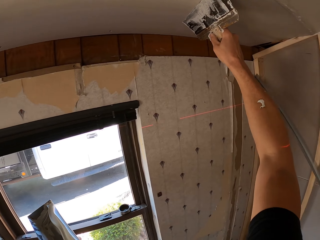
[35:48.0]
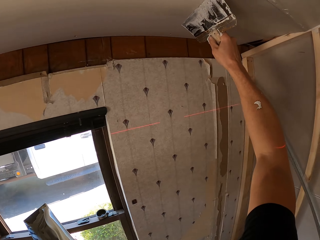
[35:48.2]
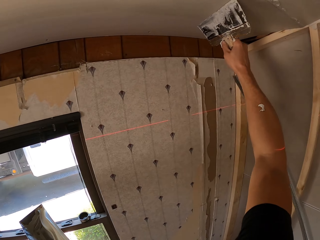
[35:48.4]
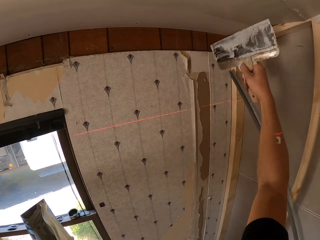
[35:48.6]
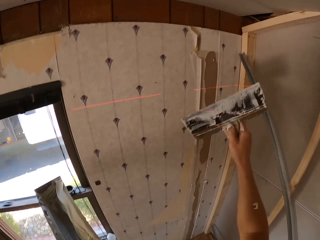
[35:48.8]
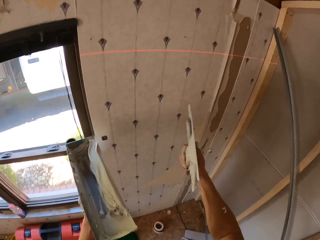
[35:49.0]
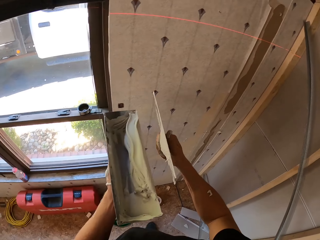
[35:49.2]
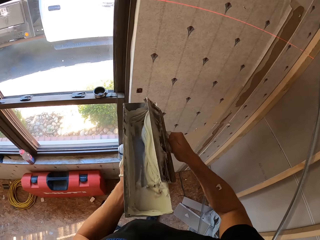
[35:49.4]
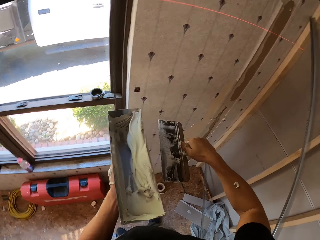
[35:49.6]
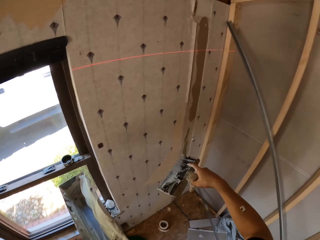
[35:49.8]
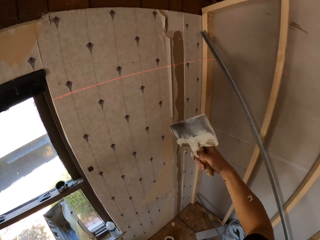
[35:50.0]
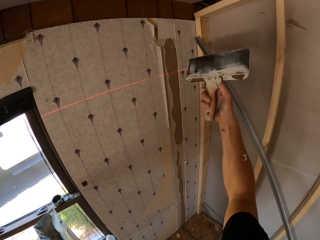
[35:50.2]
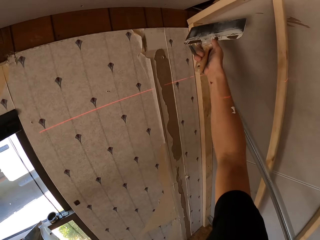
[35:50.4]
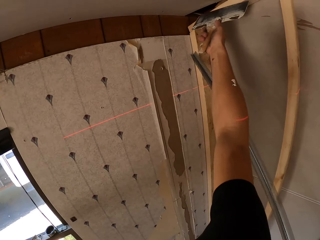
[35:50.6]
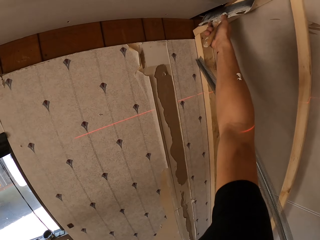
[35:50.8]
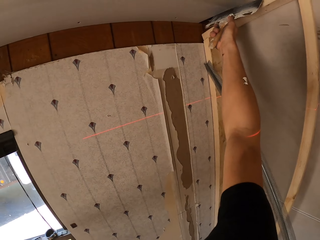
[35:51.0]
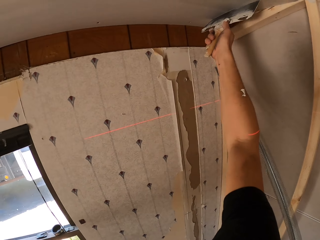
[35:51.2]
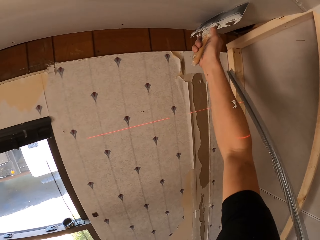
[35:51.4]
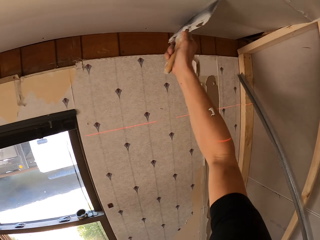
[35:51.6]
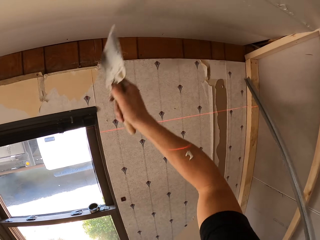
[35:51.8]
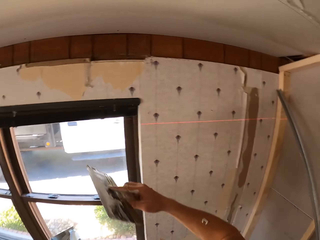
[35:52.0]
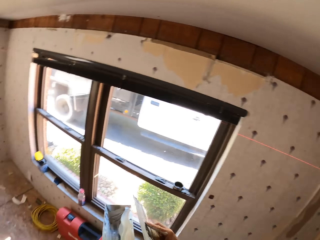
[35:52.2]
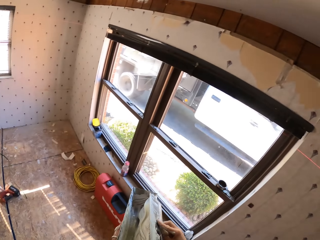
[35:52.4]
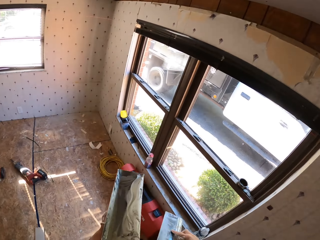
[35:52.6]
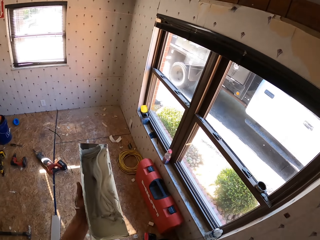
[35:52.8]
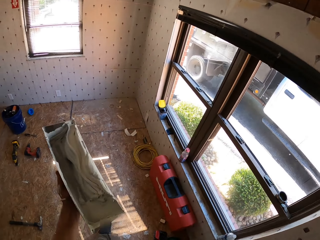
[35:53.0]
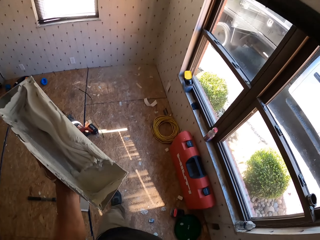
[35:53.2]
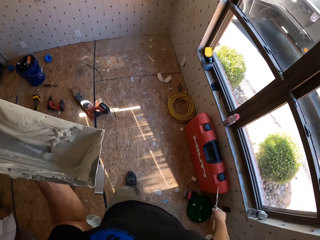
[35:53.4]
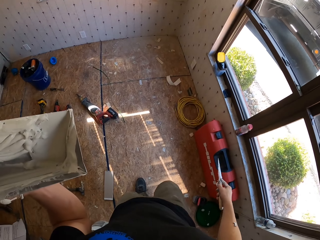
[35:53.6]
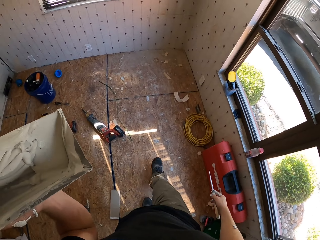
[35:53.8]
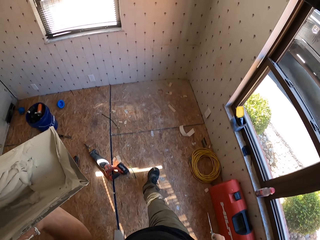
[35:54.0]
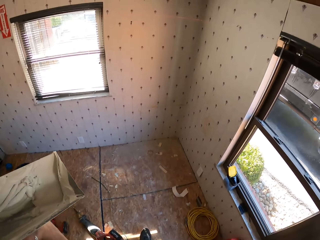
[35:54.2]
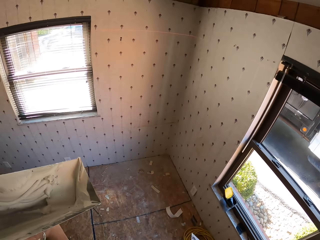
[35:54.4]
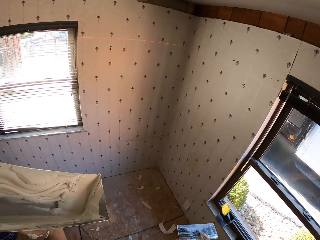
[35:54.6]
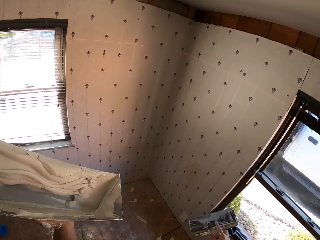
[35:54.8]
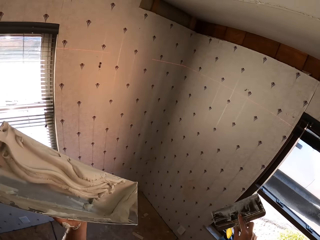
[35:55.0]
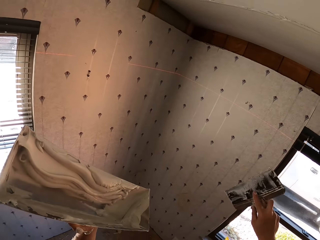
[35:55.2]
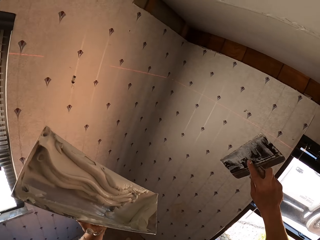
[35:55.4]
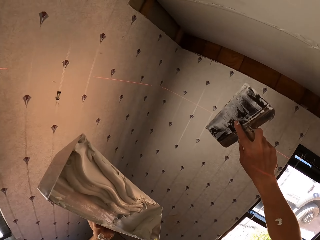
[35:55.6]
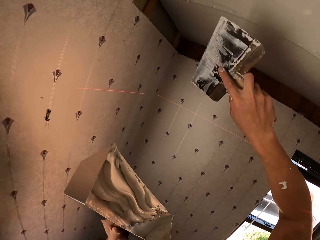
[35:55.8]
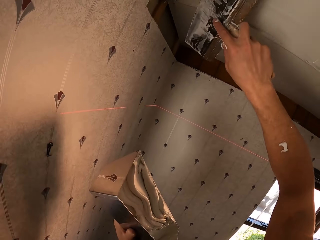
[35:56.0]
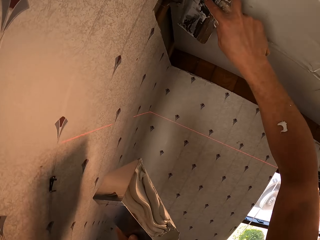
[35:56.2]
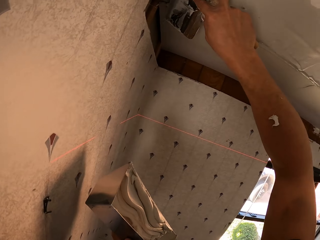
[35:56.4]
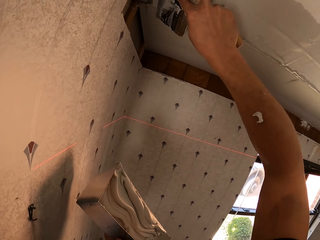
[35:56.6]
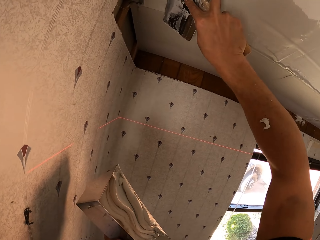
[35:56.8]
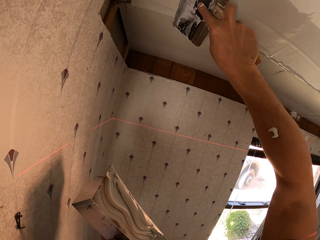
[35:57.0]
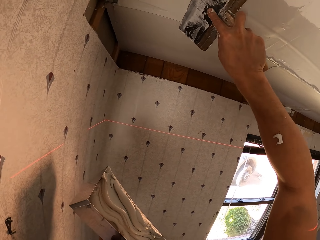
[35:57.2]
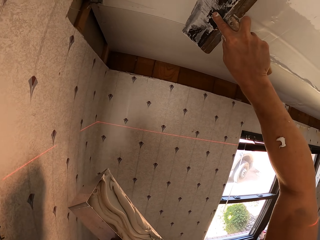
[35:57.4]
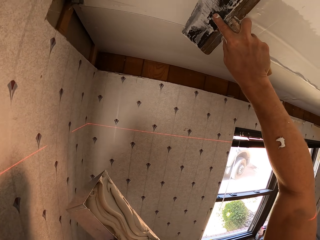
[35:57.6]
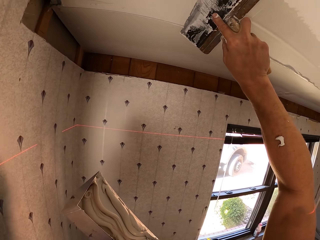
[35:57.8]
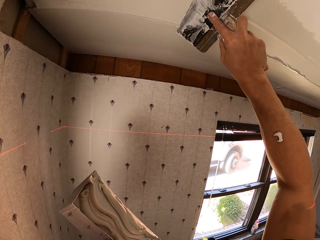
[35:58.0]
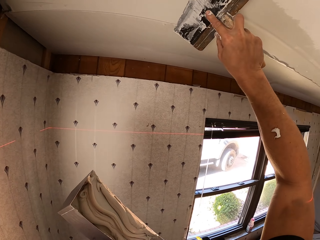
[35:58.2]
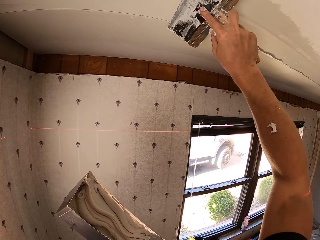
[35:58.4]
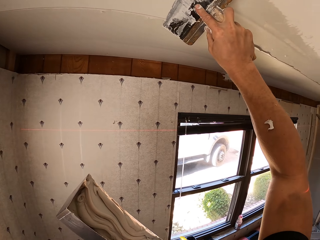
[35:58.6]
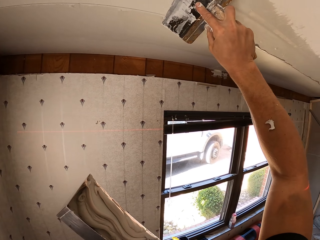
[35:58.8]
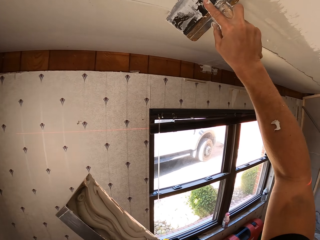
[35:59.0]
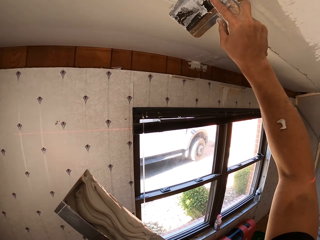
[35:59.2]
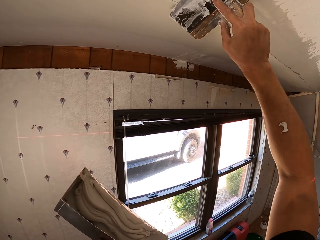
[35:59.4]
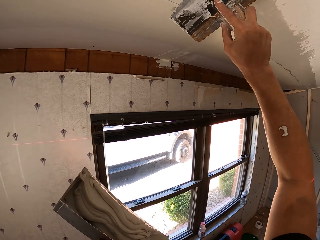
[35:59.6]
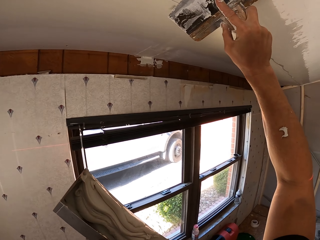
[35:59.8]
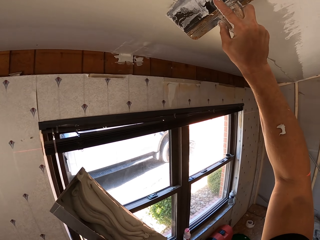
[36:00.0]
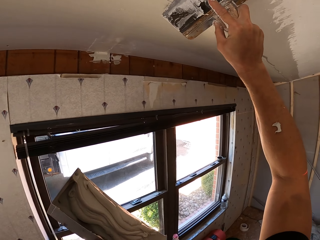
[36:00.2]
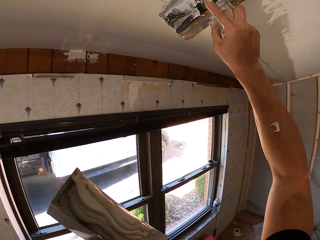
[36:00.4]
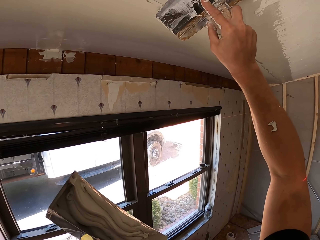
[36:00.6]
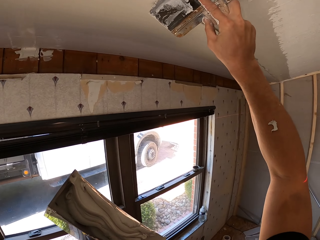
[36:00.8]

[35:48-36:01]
The camera wearer puts the substance in the metallic item using a scraper. They remove excess paint. They adjust the substance from the ceiling using the scraper. They paint the ceiling. They remove excess paint. They put the substance in the metallic item using the scraper. They adjust the metallic item holding the substance. They walk in the house. They adjust the substance from the ceiling using the scraper. They paint the ceiling.

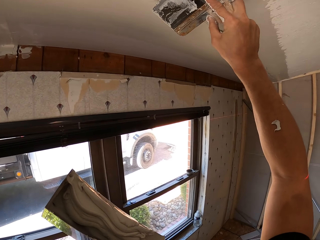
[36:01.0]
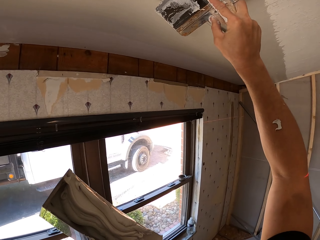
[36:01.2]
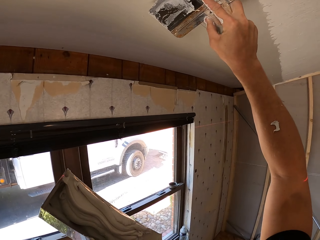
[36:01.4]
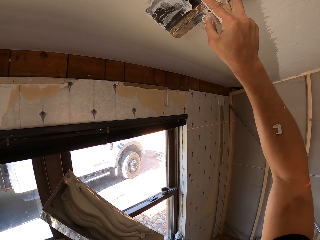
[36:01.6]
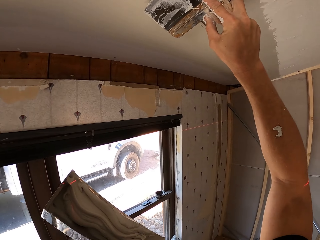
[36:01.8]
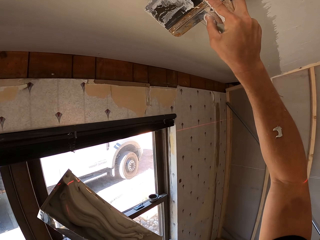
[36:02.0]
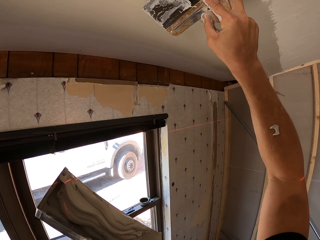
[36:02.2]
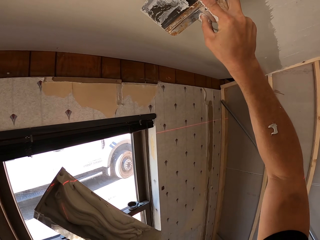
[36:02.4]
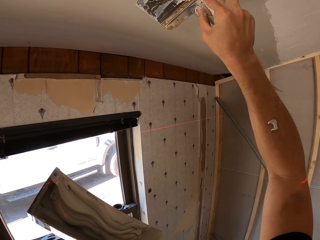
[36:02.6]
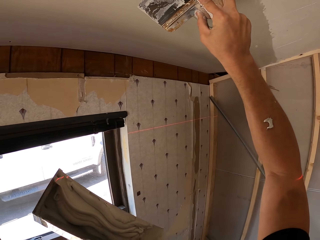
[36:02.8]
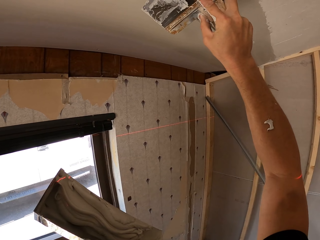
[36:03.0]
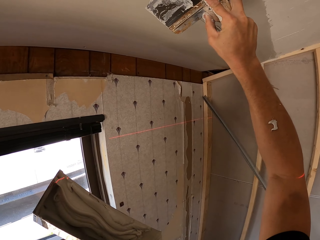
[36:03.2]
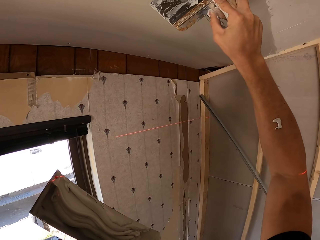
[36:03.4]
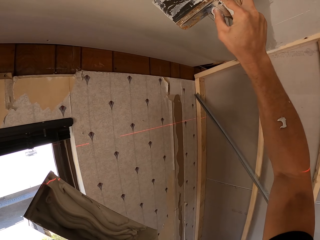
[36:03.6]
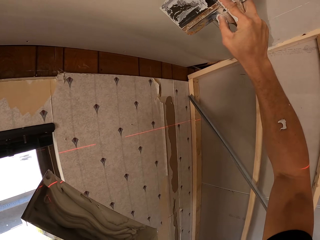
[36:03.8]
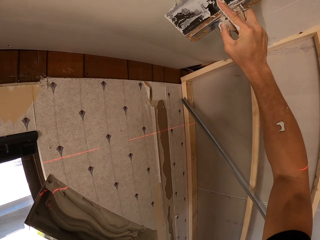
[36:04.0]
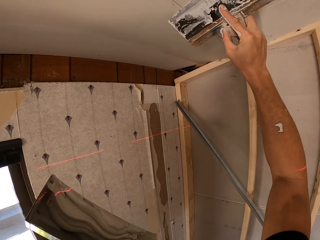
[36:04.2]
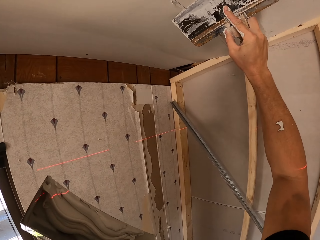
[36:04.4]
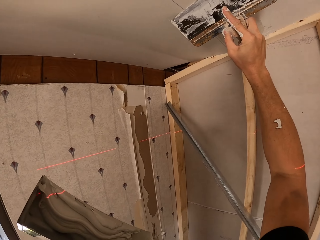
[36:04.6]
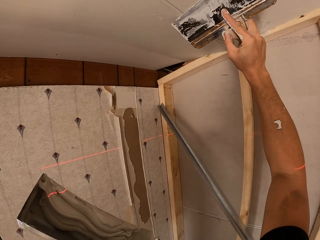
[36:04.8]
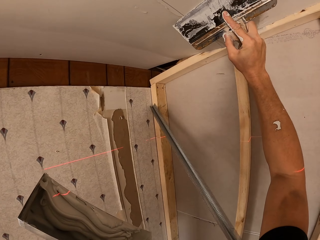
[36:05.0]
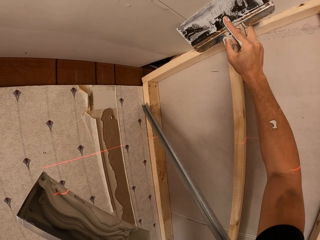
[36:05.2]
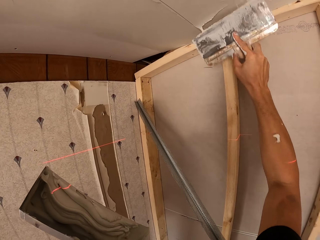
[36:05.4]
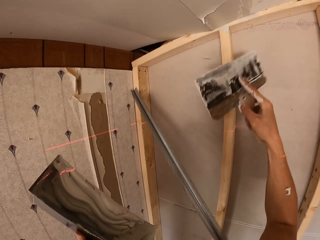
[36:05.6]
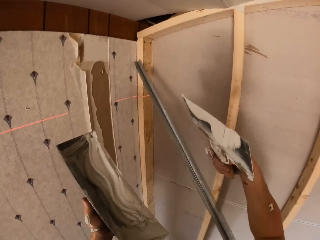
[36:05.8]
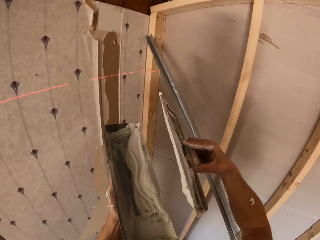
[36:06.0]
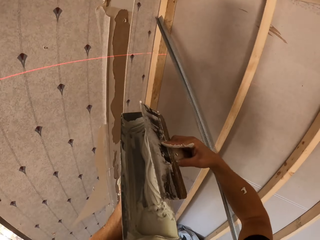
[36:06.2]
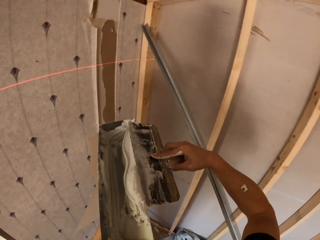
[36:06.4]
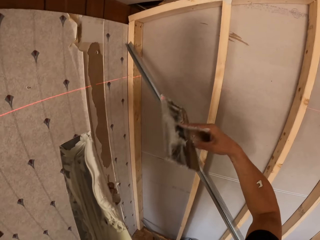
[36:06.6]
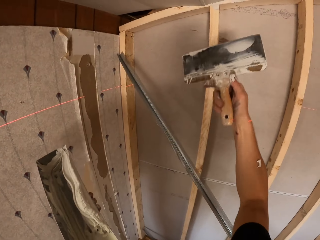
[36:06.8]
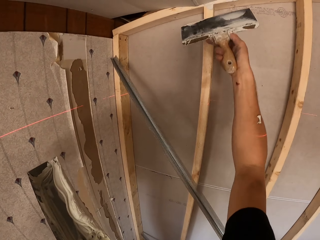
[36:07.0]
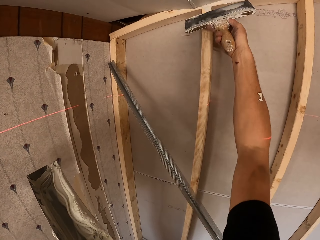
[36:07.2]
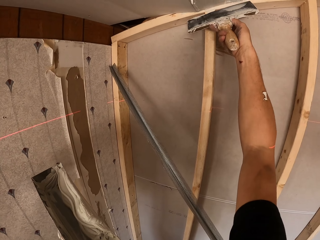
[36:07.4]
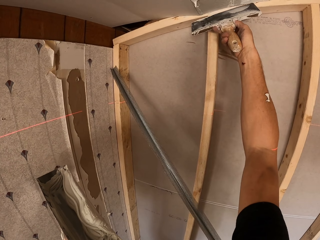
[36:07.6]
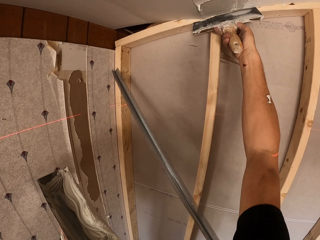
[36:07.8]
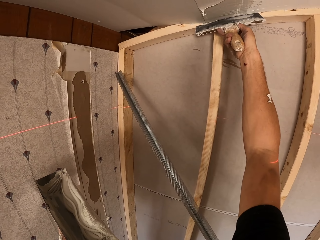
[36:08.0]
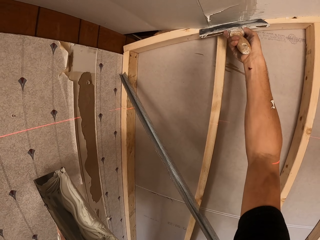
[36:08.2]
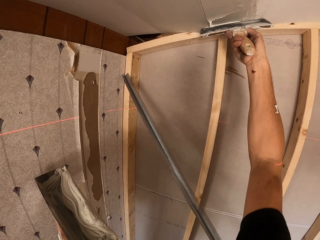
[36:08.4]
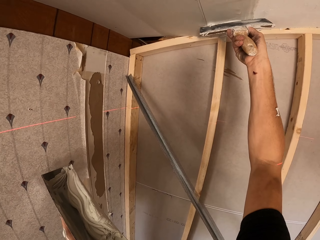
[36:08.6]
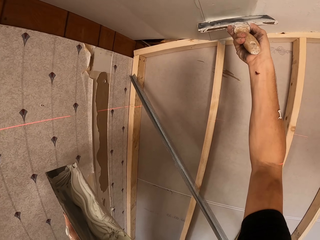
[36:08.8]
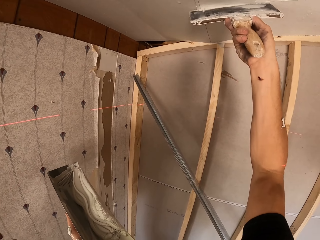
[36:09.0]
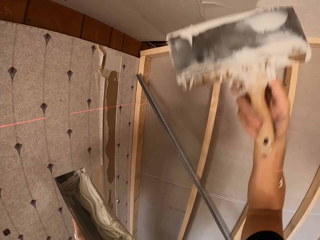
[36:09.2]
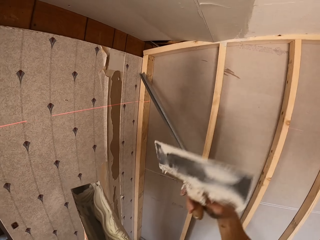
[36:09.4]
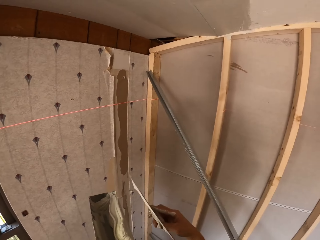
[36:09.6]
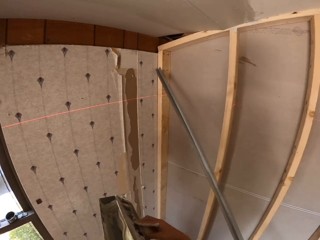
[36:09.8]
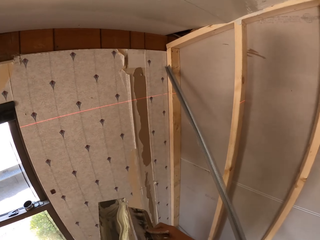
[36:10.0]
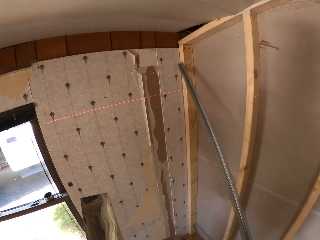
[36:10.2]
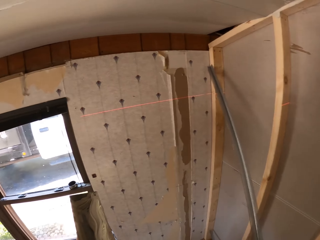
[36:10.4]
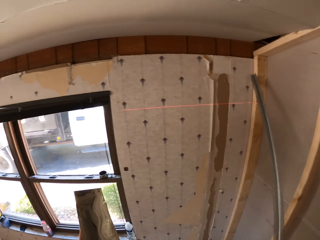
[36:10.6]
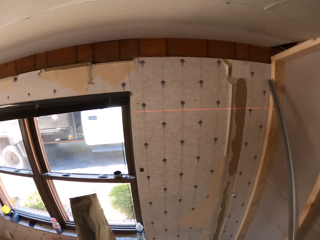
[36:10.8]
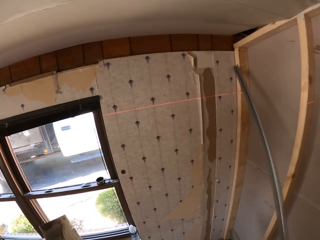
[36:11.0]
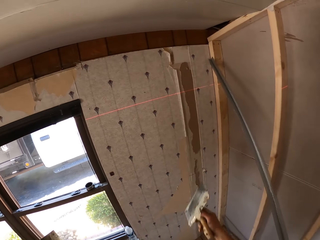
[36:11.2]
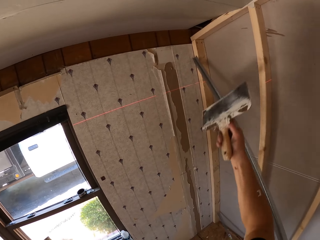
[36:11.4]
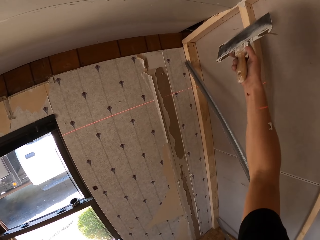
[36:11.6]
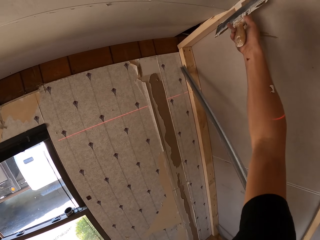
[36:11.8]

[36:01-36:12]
The camera wearer removes excess paint. They put the substance in the metallic item using a scraper. They adjust the substance from the ceiling using the scraper. They paint the ceiling. They put the substance in the metallic item using the scraper. They remove excess paint. They look around.
